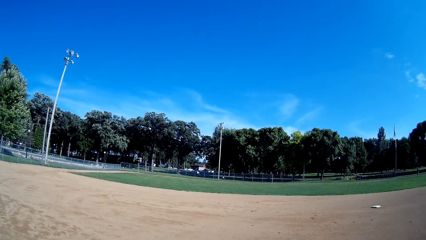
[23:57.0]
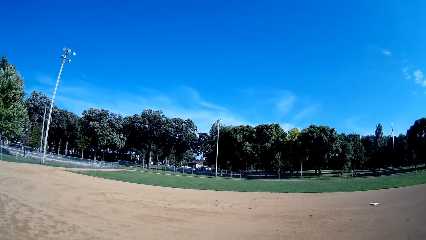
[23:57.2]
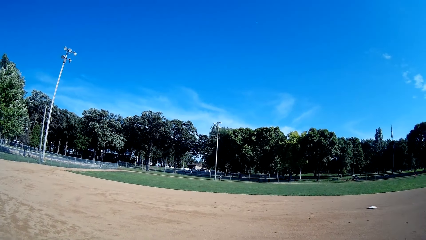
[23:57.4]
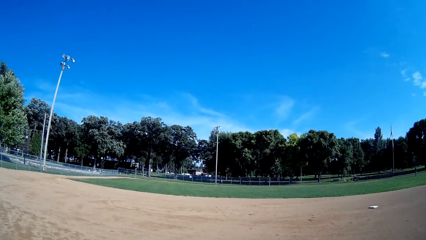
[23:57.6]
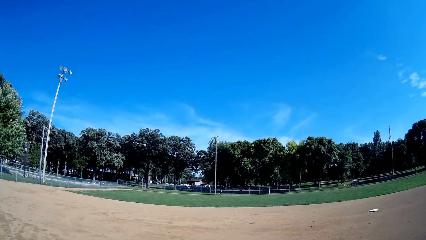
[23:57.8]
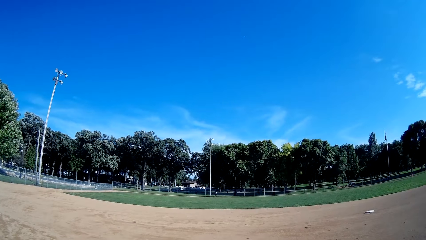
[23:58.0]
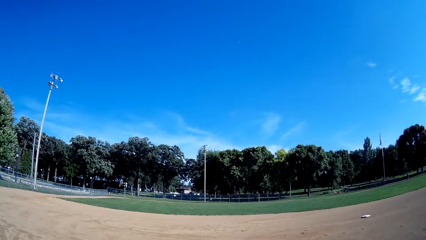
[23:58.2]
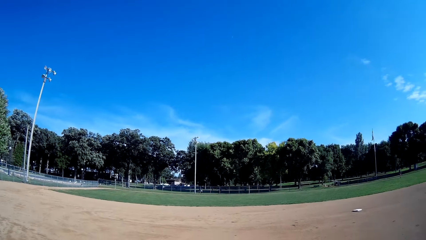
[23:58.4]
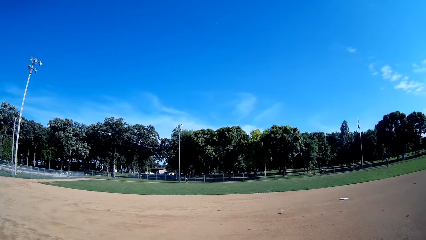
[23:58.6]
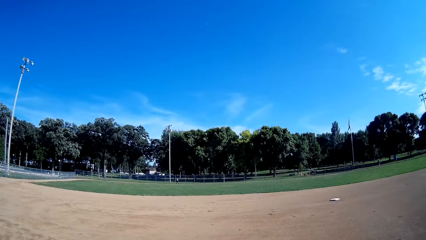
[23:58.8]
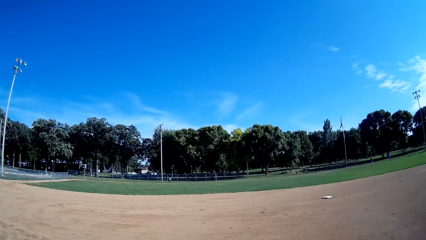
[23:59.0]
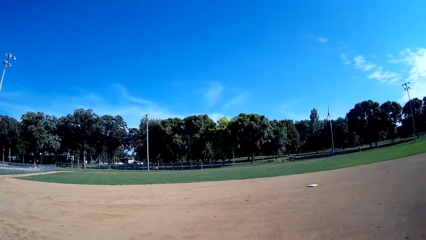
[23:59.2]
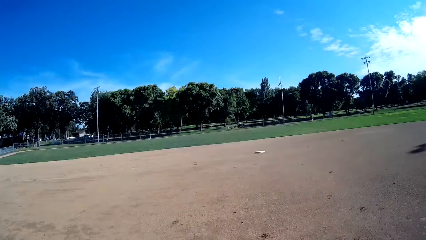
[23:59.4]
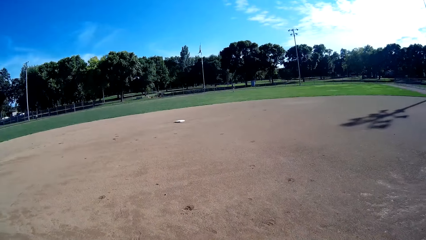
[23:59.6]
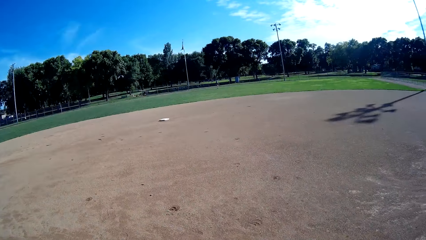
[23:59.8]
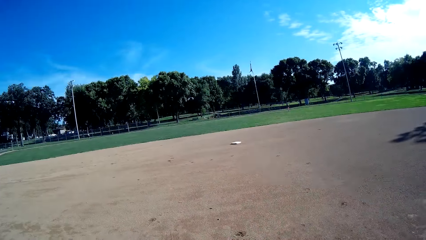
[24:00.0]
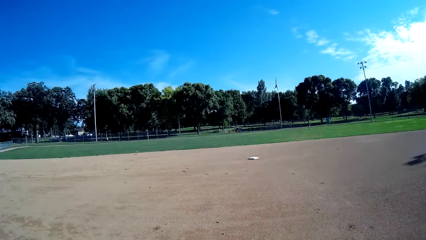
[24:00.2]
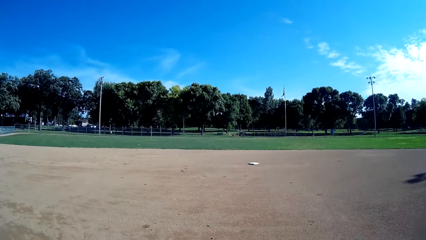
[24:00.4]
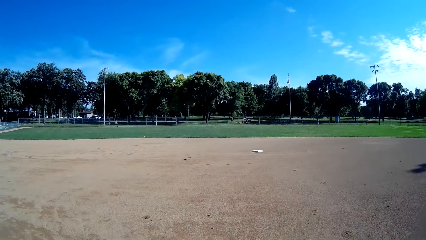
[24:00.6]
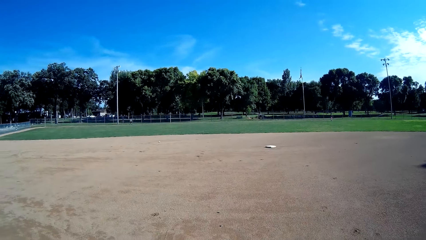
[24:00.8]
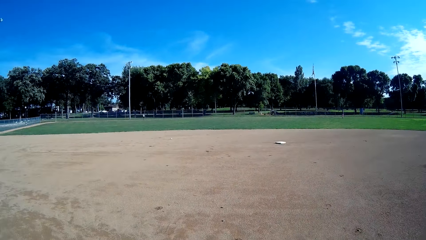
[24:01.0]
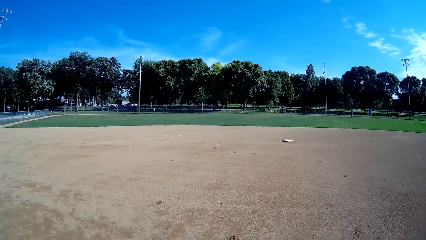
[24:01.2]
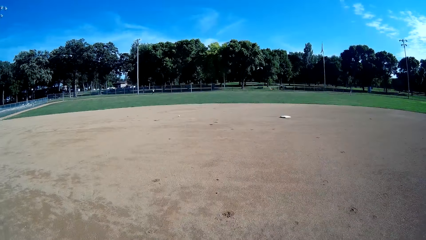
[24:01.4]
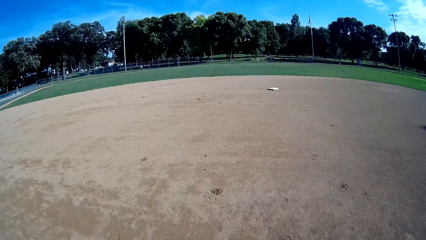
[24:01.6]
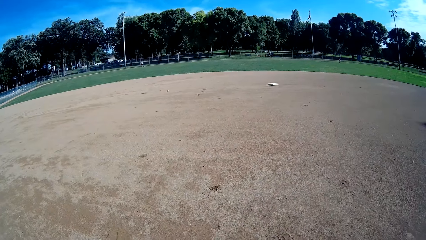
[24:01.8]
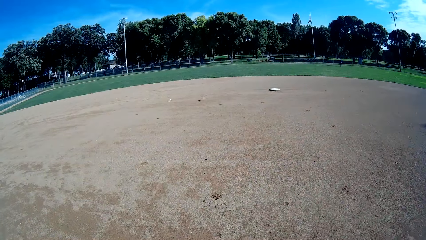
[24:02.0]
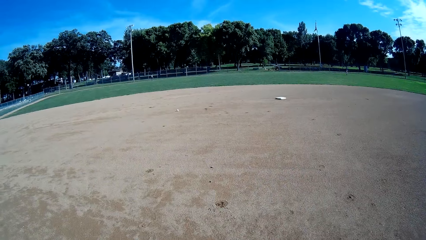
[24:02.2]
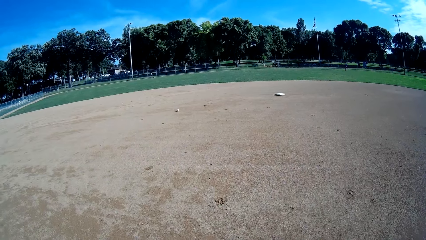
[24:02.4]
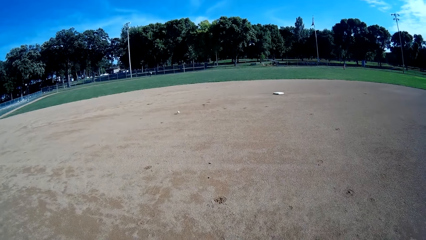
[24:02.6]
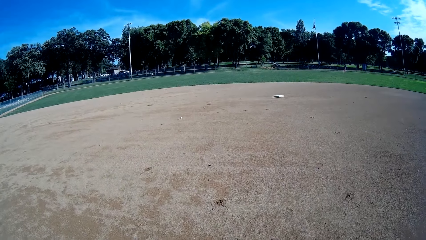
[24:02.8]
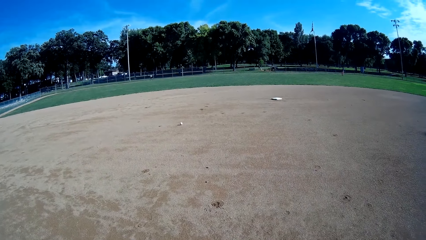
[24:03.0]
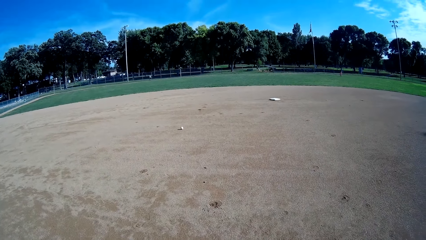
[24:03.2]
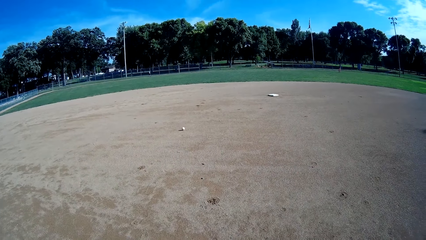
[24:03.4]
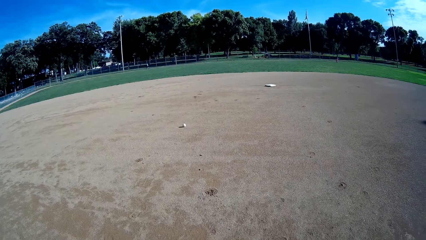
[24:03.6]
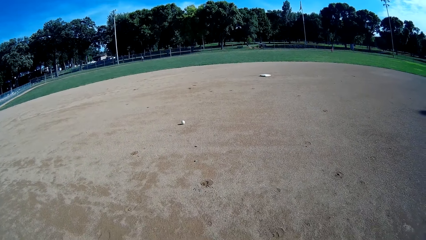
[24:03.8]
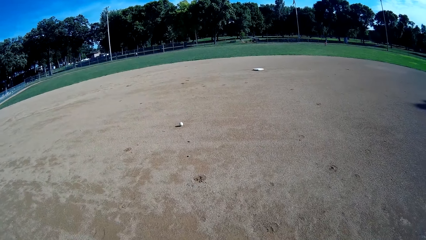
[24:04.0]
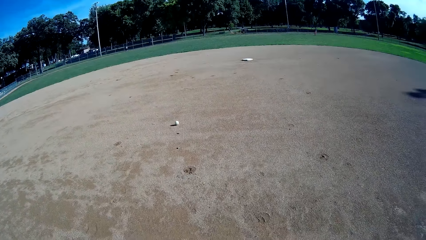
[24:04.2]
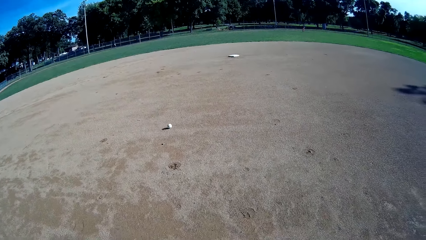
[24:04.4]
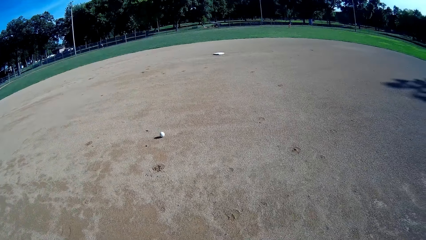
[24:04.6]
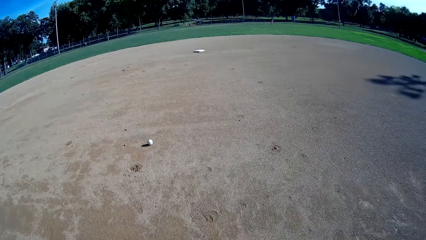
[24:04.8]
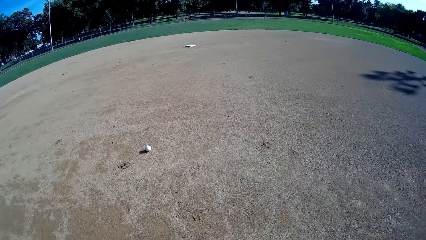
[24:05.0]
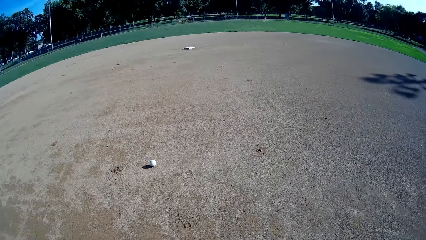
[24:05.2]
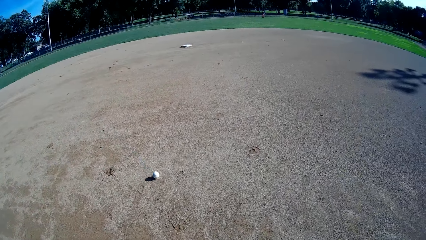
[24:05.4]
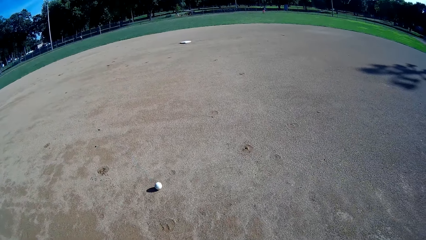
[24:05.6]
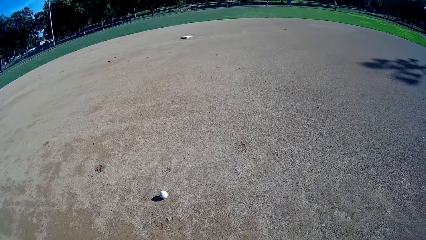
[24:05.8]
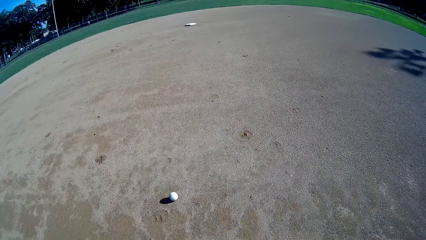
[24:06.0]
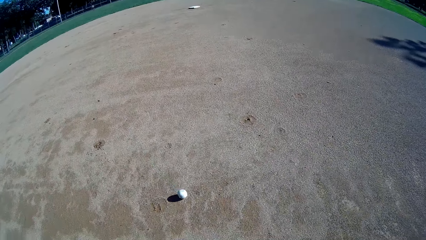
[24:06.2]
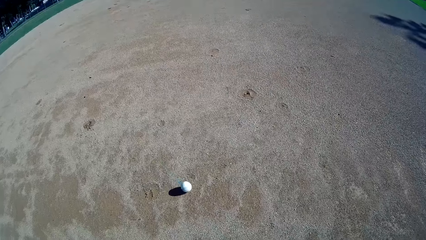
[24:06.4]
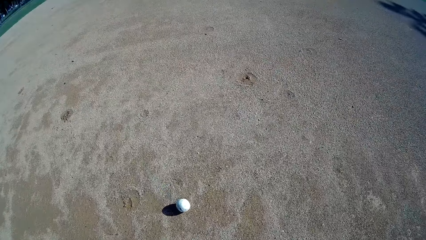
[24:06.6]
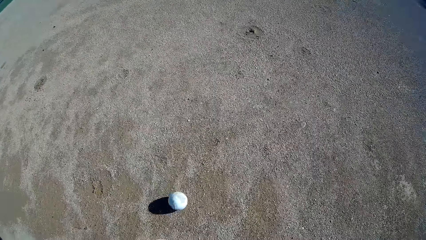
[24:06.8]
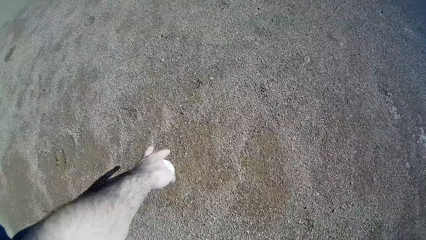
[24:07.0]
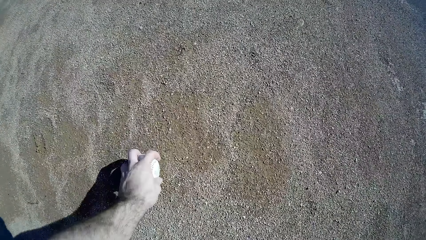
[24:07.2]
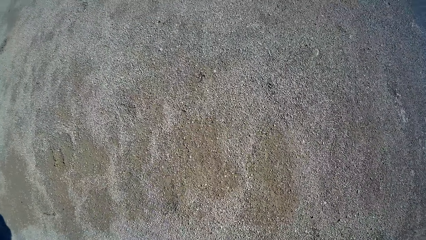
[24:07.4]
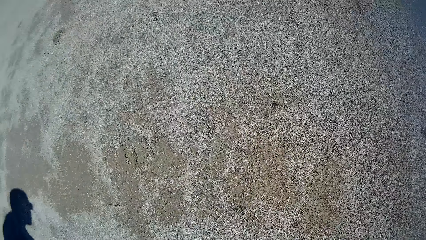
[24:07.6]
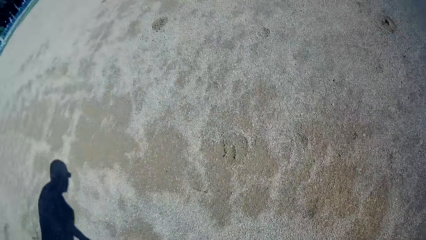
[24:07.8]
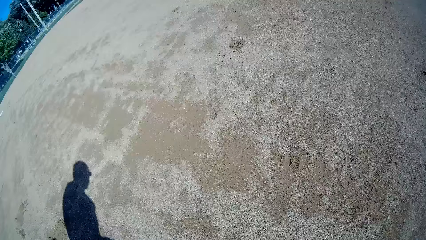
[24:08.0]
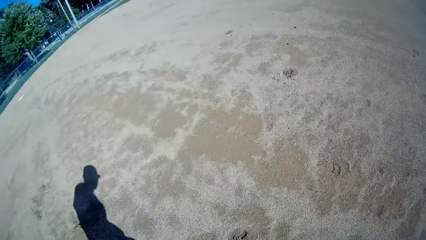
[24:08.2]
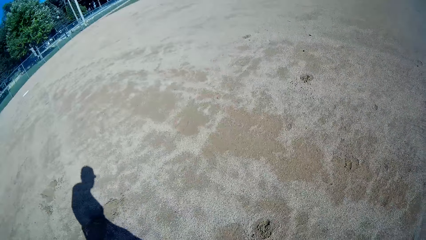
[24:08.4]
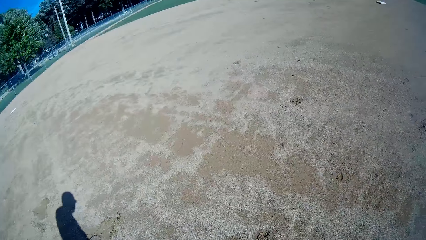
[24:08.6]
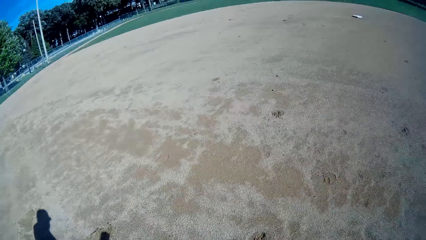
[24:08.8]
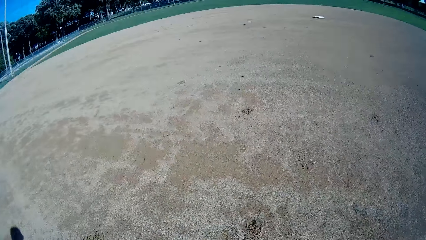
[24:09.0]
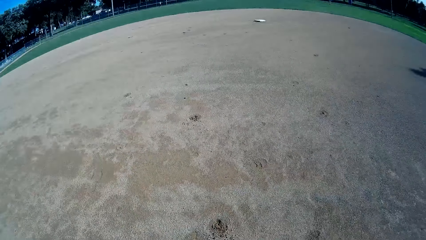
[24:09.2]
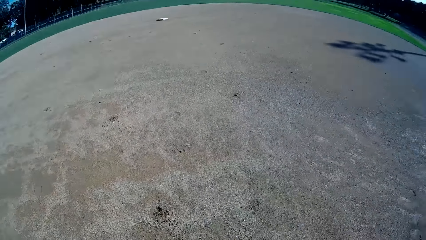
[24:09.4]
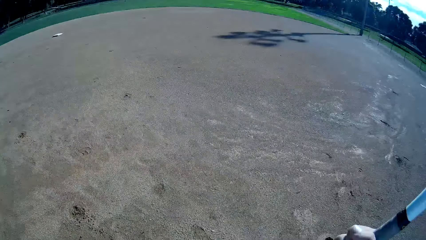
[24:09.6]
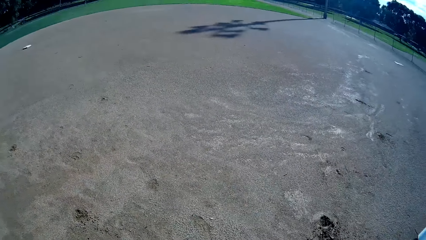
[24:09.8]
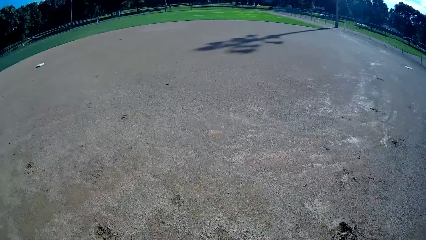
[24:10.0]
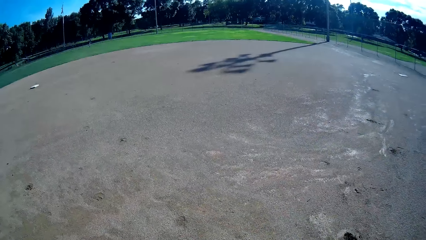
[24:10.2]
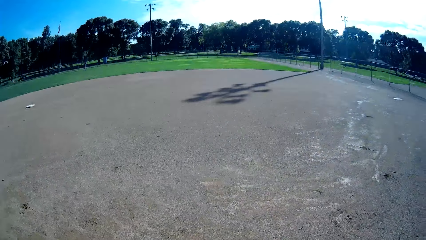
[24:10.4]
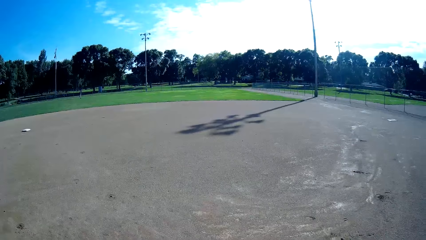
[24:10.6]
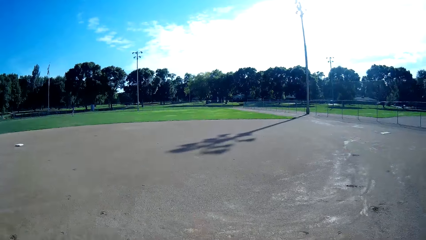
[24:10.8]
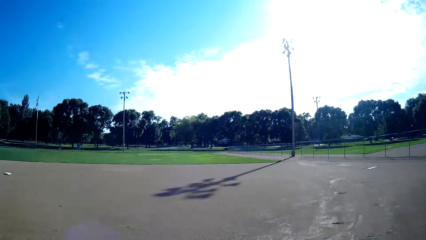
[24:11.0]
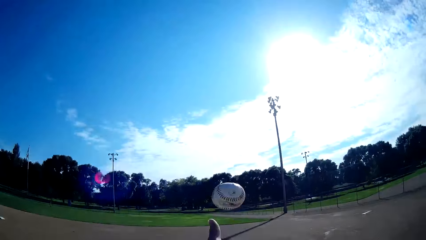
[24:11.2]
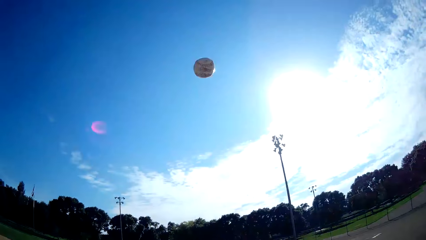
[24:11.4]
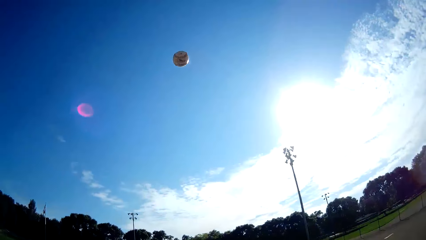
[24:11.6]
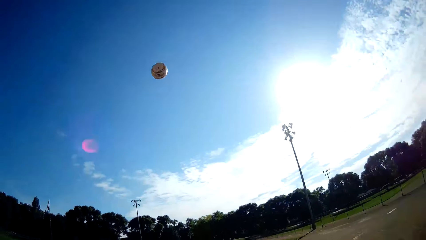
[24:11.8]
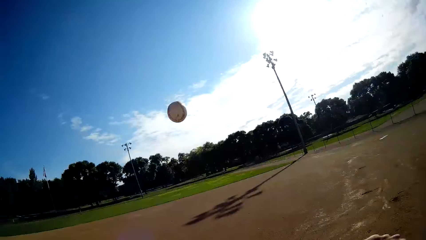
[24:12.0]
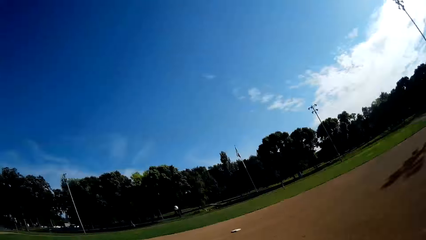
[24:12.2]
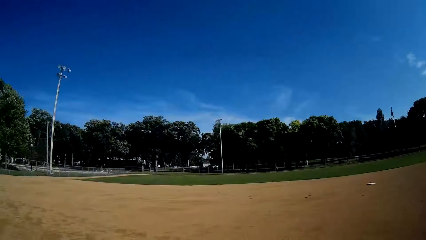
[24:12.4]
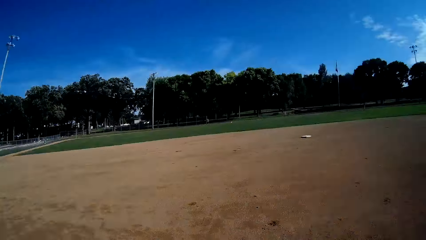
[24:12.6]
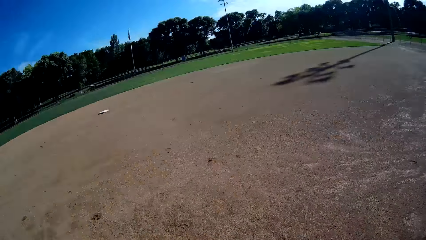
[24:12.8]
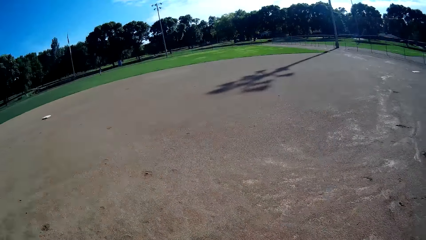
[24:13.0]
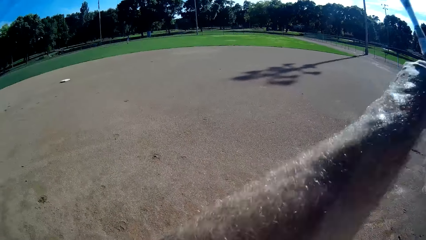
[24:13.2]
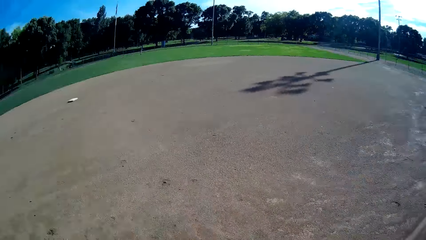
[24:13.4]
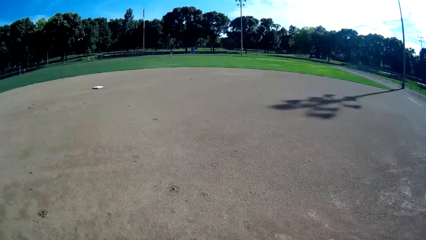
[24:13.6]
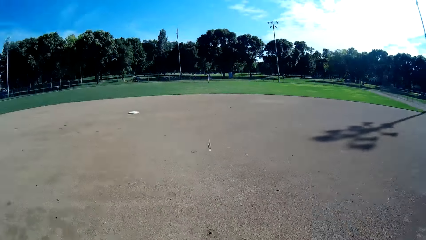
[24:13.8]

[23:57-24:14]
A man hits the baseball. The man throws a baseball to the camera wearer. They pick up the baseball on the floor. They hit the baseball towards the man.
